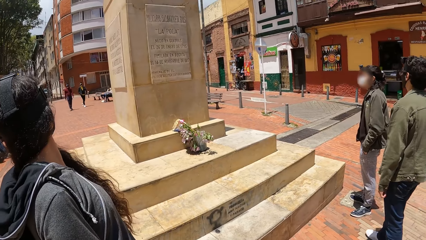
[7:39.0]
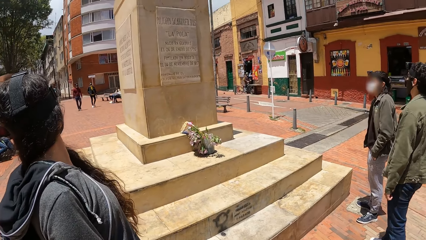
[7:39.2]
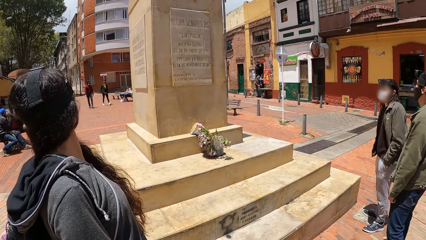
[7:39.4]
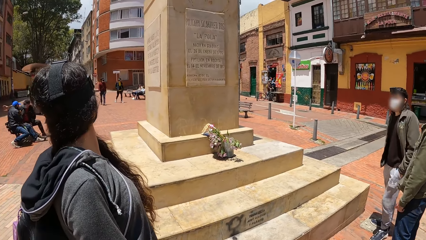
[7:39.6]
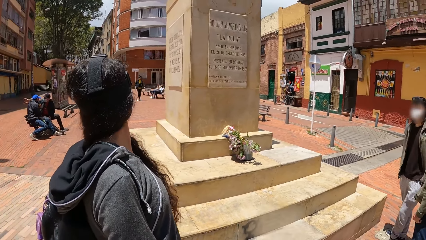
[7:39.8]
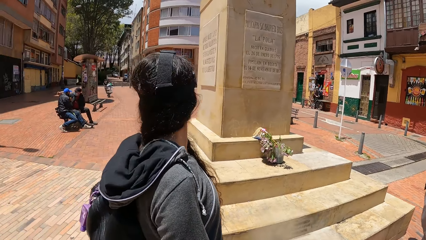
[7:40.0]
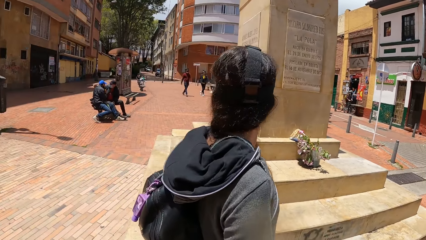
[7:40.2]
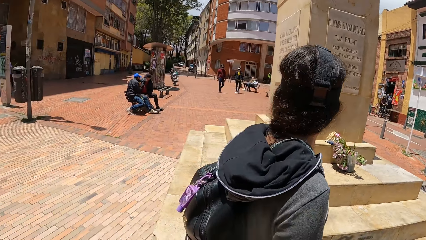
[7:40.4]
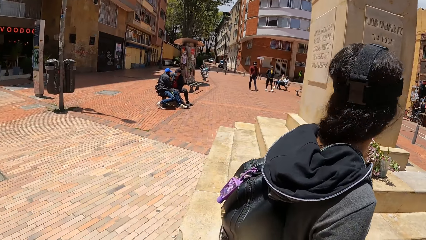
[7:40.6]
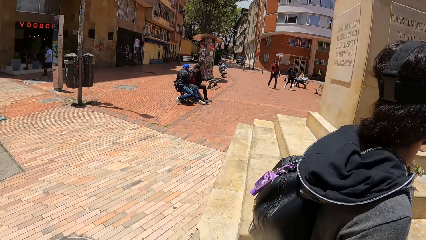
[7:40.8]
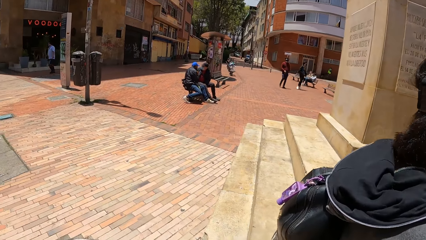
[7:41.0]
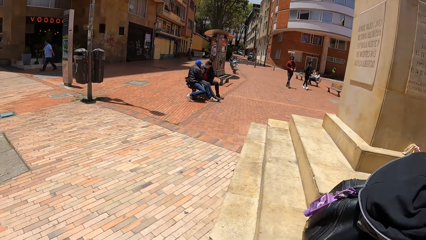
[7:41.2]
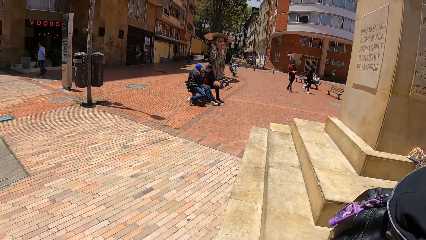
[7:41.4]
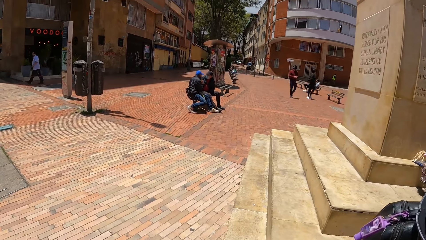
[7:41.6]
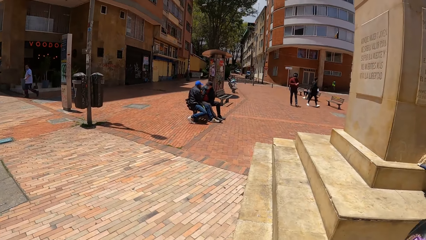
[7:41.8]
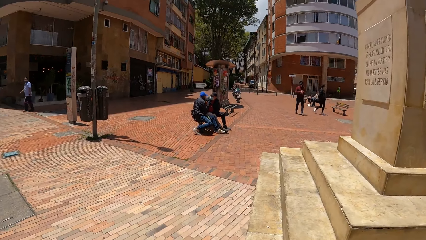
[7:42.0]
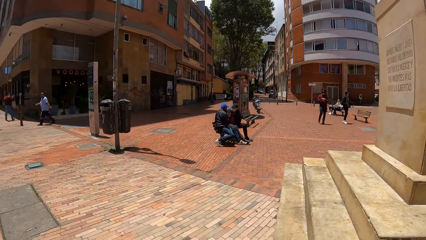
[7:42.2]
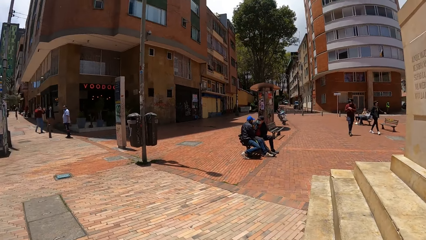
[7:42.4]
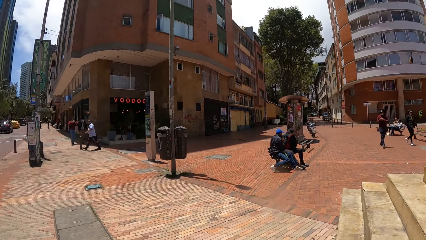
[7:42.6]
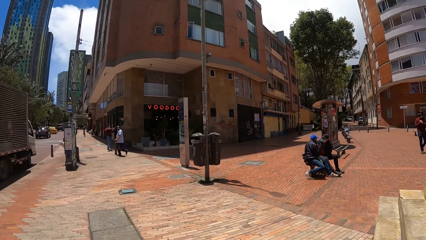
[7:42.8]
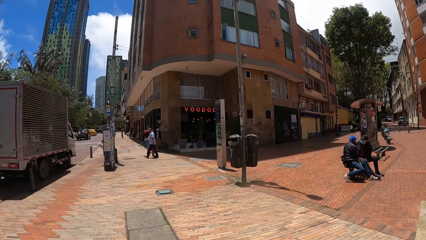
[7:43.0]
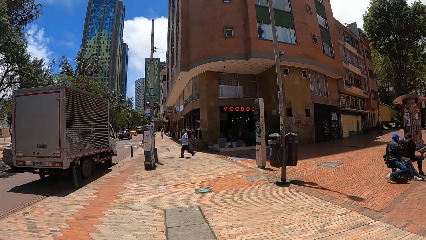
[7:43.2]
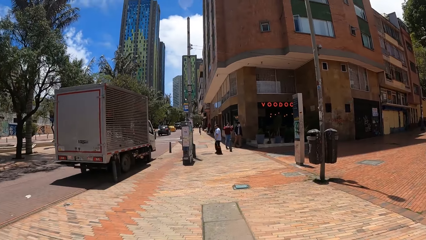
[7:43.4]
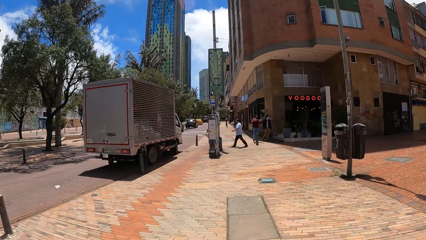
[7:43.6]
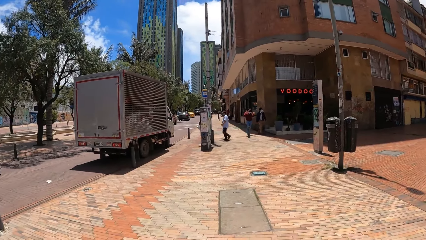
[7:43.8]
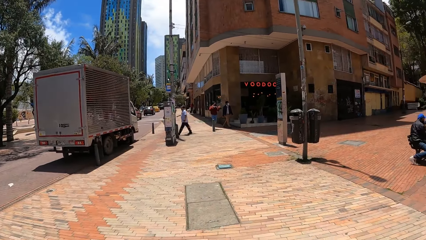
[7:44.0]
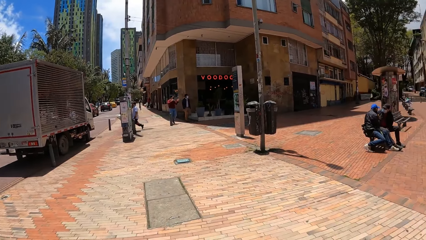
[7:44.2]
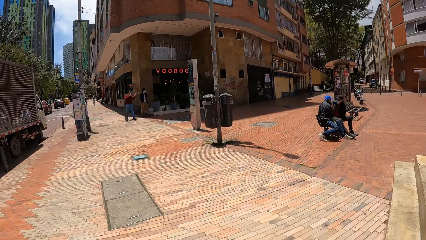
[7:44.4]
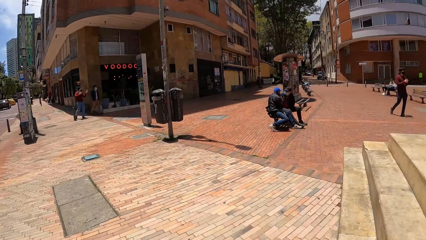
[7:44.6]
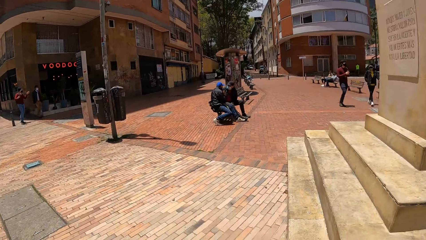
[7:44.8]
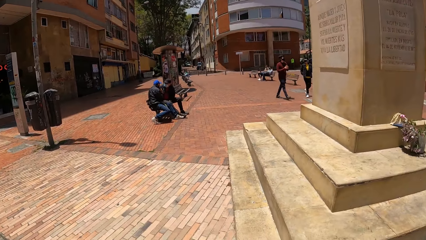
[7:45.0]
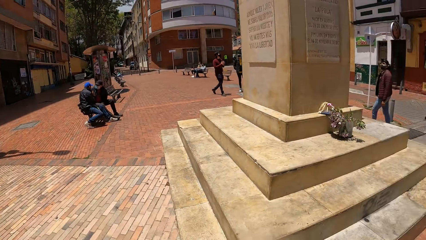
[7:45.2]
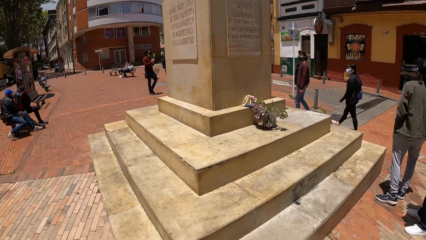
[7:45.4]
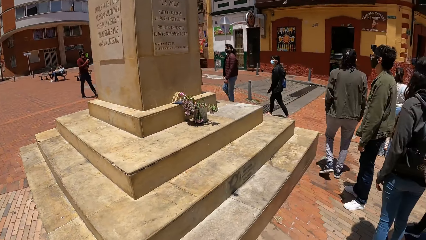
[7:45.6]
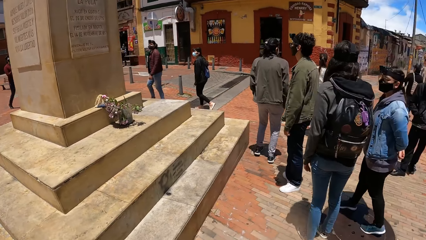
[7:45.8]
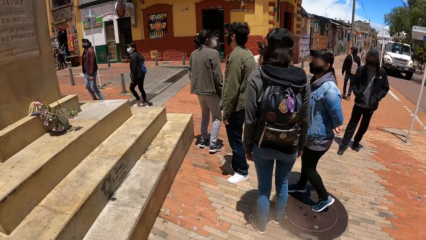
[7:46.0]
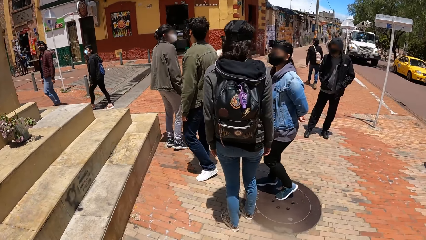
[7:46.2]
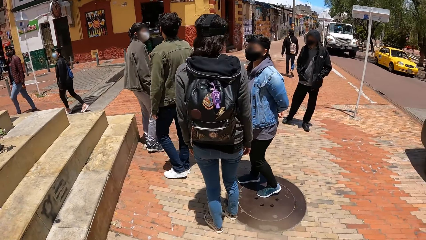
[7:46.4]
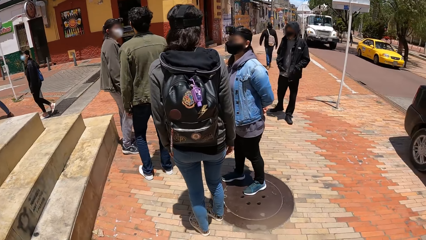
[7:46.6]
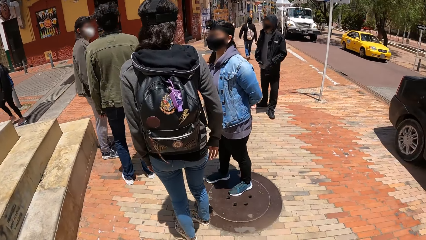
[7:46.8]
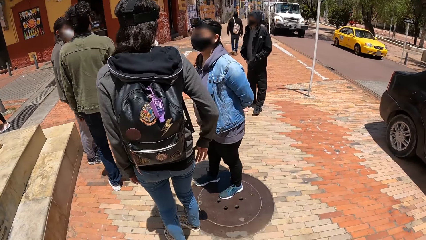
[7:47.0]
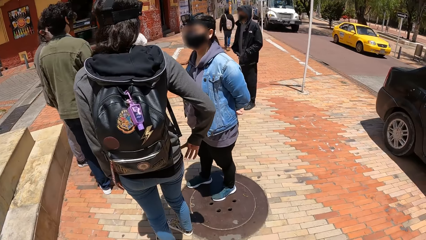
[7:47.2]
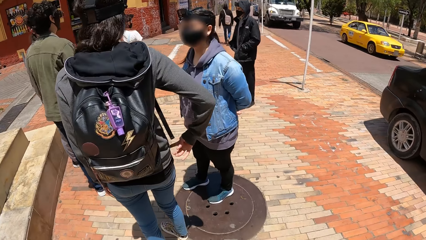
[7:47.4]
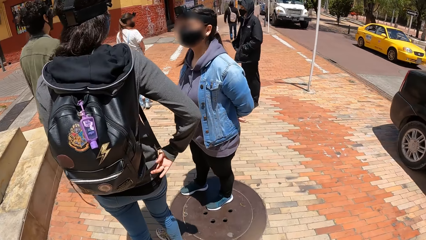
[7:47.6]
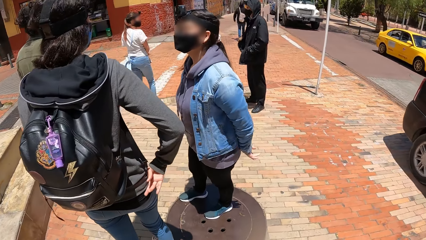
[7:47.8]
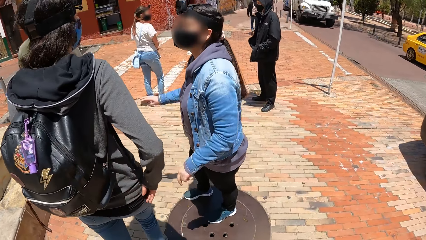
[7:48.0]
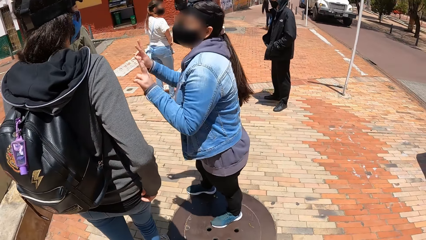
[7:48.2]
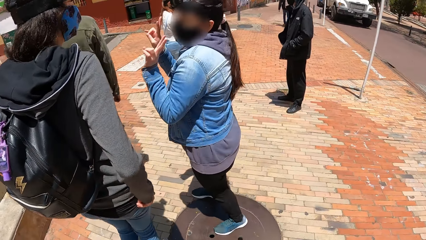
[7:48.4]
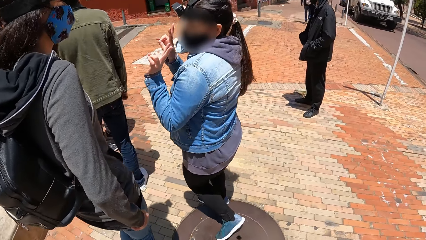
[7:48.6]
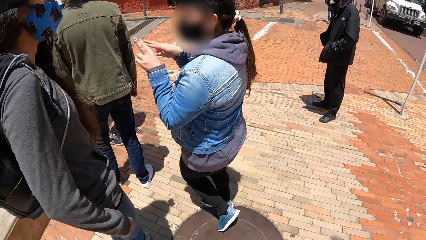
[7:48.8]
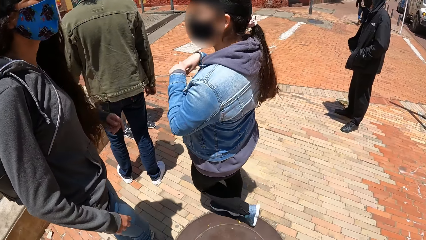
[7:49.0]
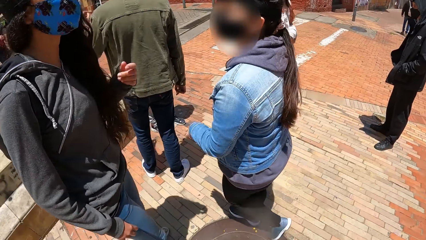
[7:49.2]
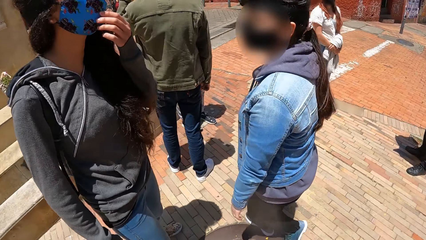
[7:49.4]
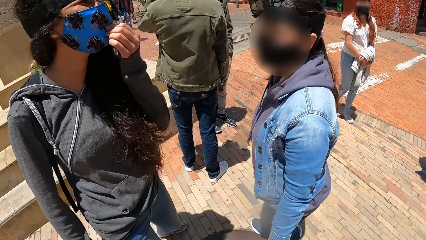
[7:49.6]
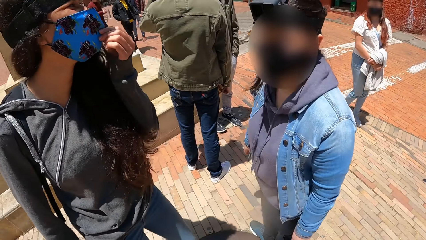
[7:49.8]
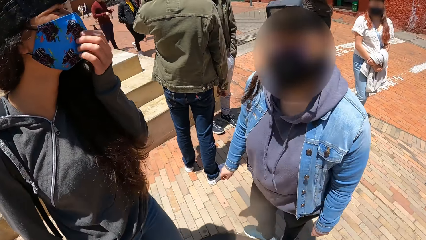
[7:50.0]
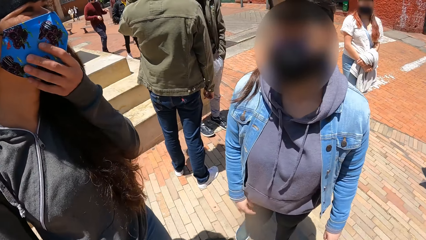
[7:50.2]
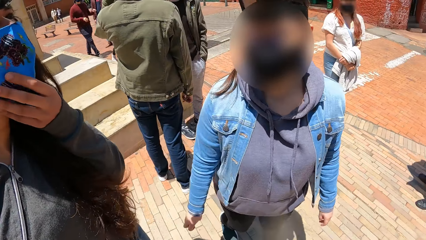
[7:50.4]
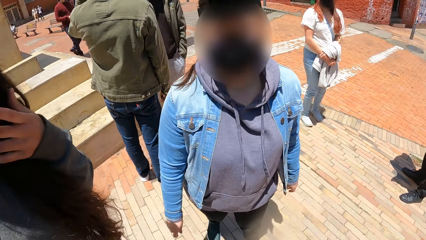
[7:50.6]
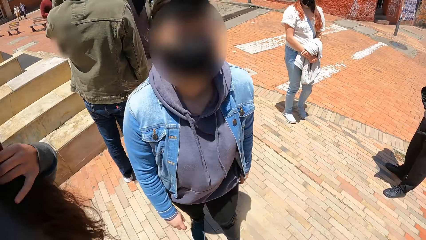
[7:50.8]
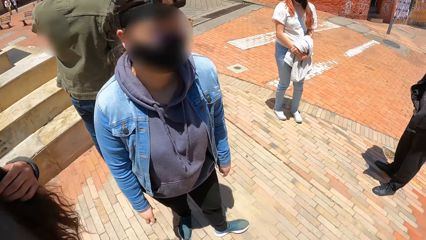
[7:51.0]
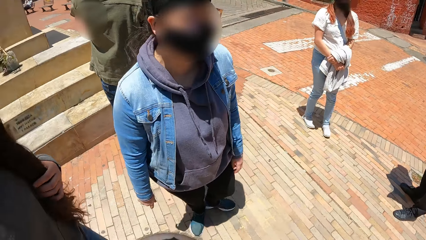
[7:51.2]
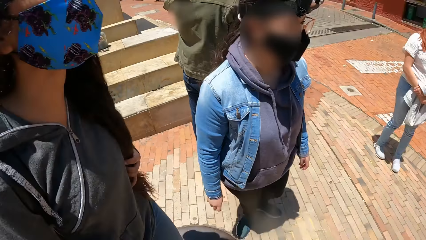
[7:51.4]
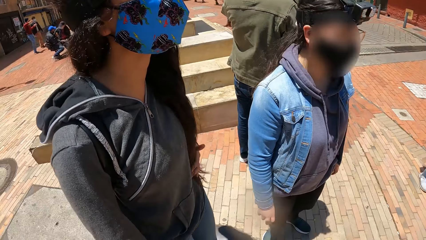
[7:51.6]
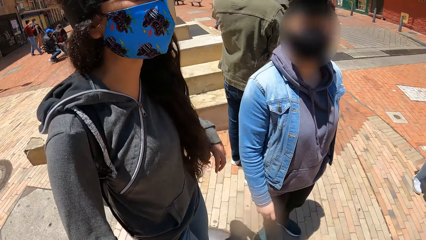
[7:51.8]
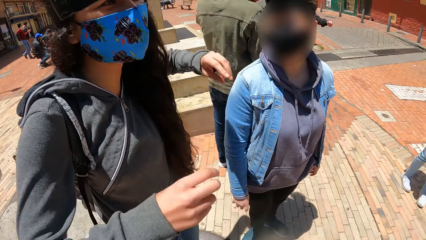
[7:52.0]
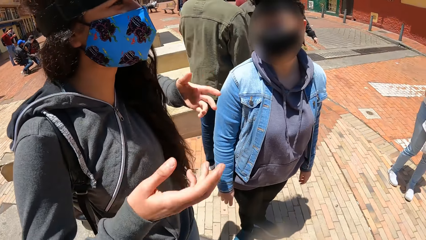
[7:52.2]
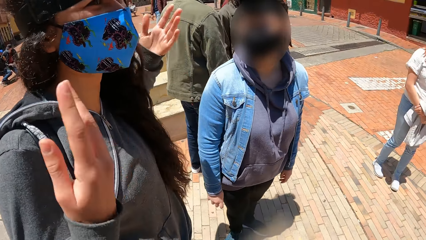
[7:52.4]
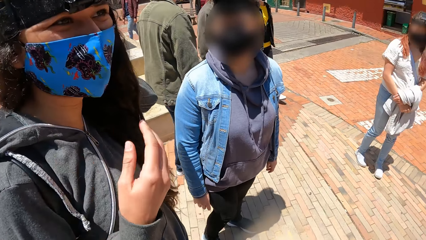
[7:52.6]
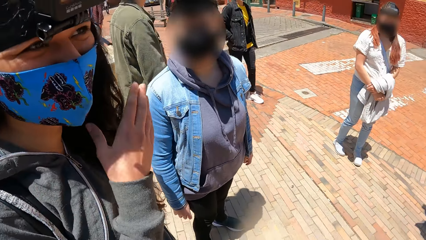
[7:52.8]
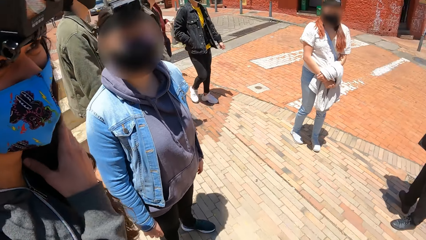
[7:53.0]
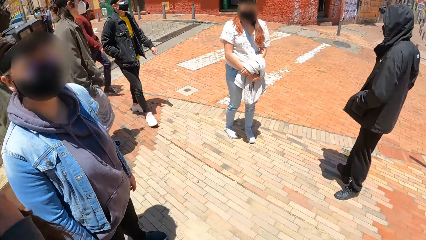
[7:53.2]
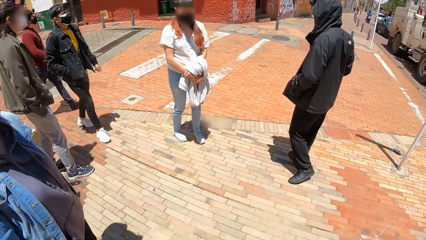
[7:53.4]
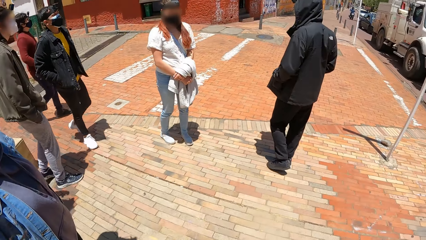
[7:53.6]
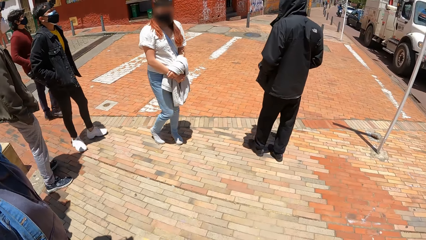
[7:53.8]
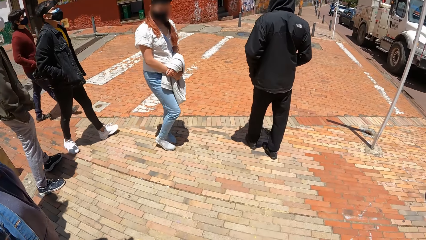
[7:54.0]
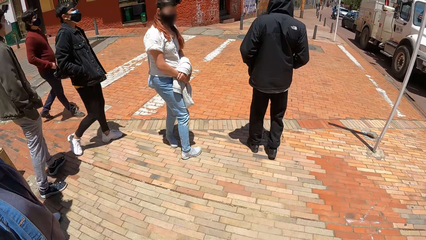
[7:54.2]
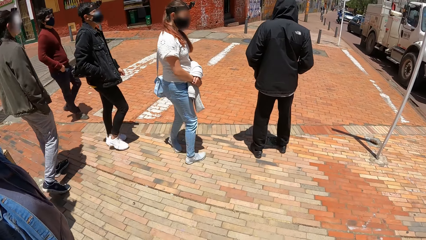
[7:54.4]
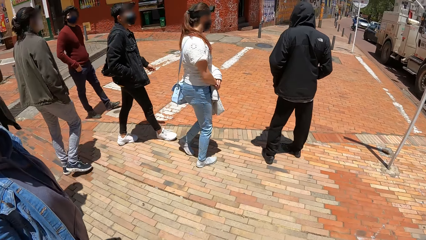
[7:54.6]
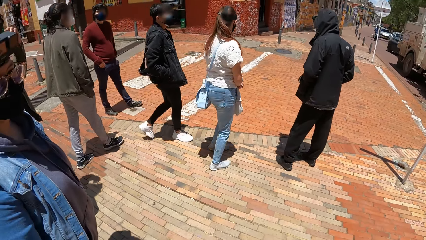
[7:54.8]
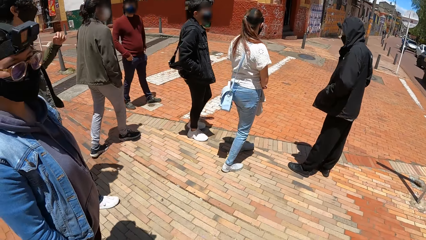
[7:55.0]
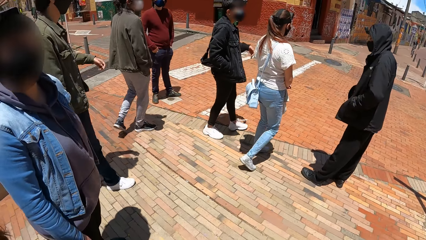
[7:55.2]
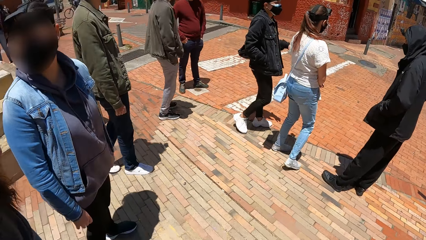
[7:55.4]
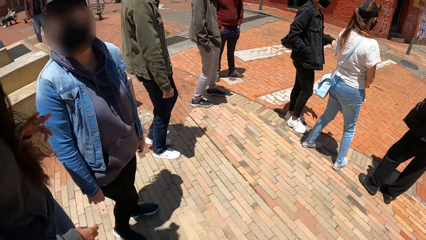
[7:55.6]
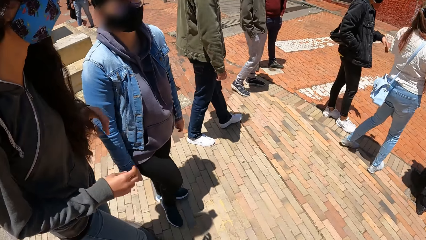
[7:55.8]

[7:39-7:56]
A woman interacts with another woman. A third woman raises both hands. The second woman adjusts her nose mask with her left hand. The third woman looks around. The camera wearer looks around. The second woman raises both hands. The camera wearer looks around.
